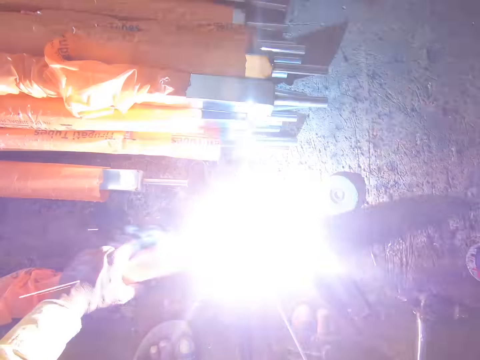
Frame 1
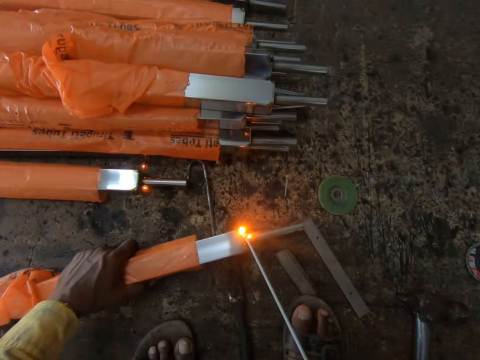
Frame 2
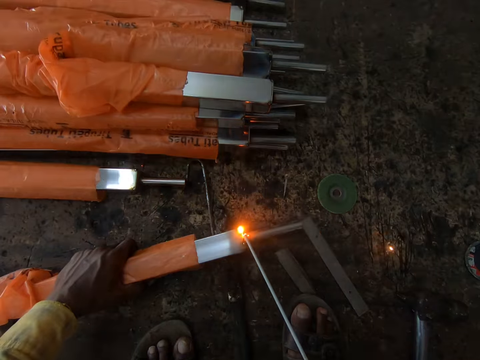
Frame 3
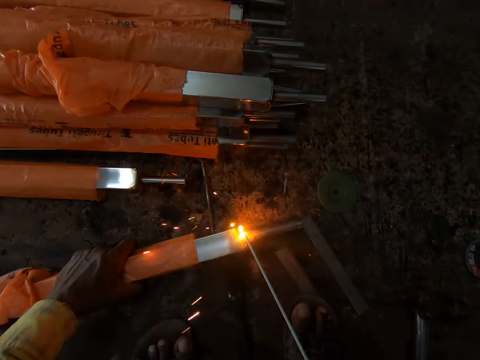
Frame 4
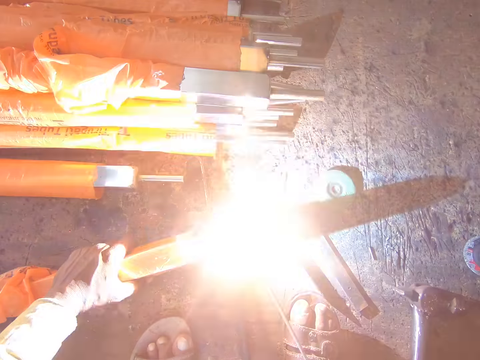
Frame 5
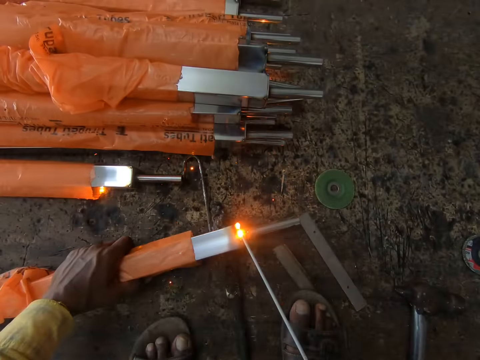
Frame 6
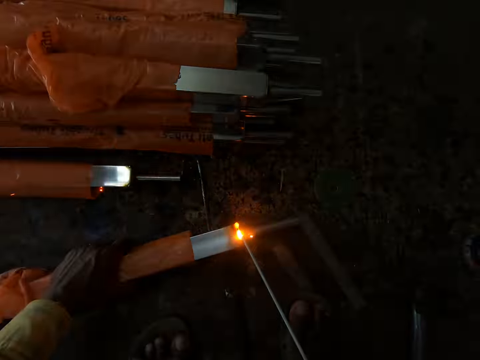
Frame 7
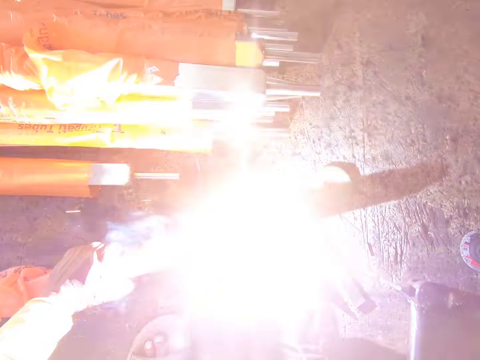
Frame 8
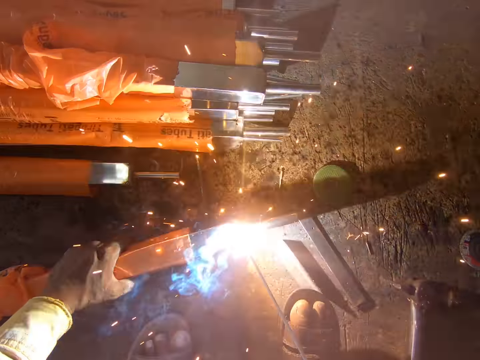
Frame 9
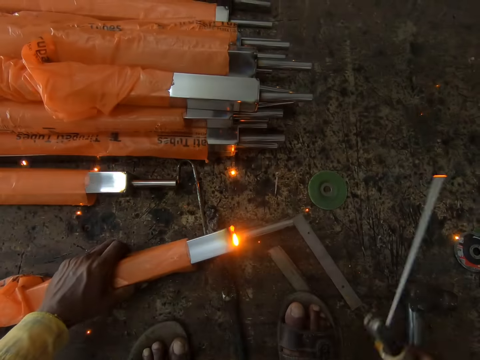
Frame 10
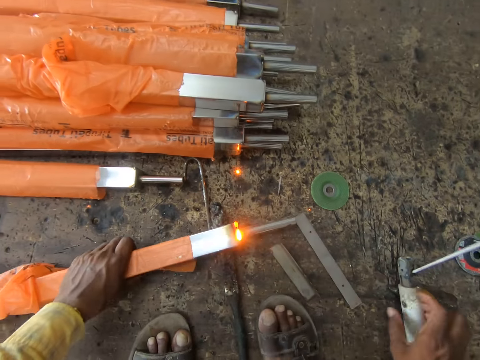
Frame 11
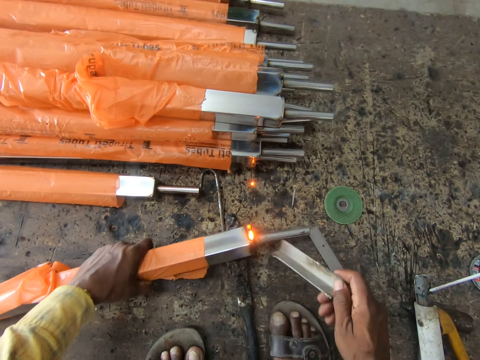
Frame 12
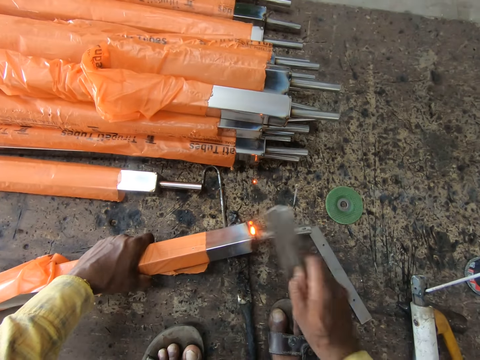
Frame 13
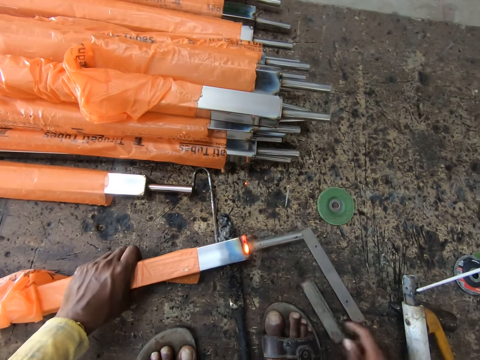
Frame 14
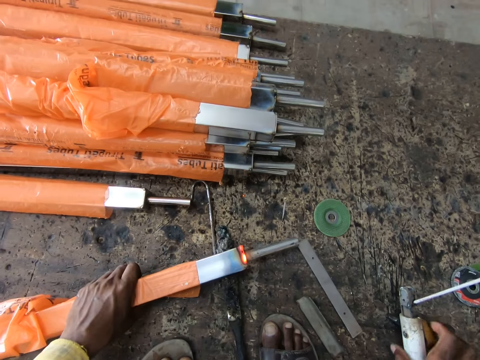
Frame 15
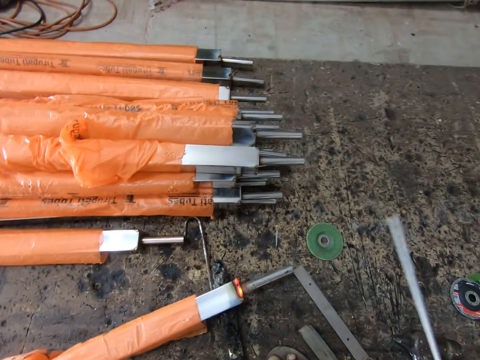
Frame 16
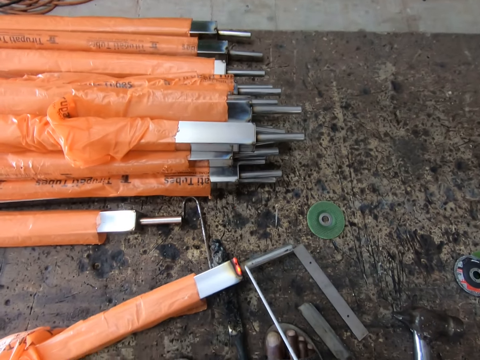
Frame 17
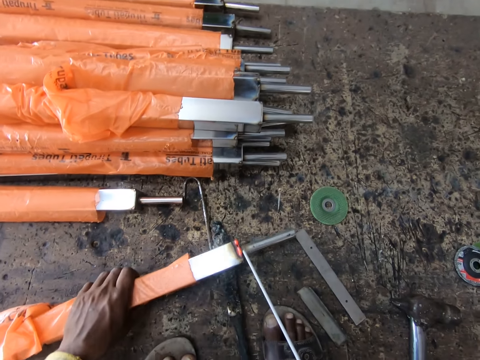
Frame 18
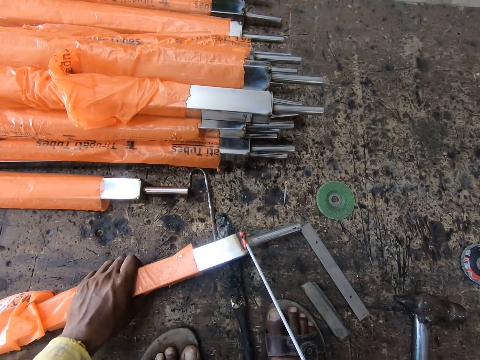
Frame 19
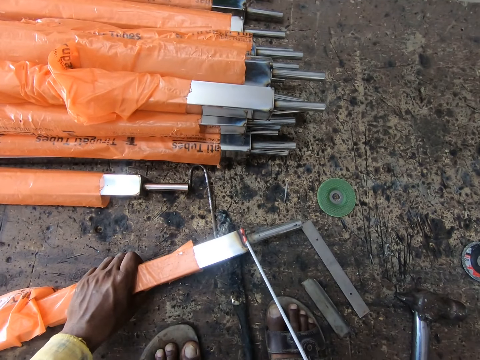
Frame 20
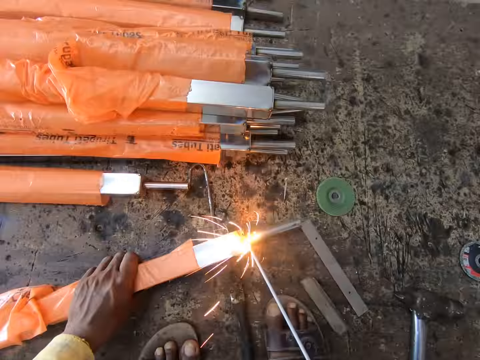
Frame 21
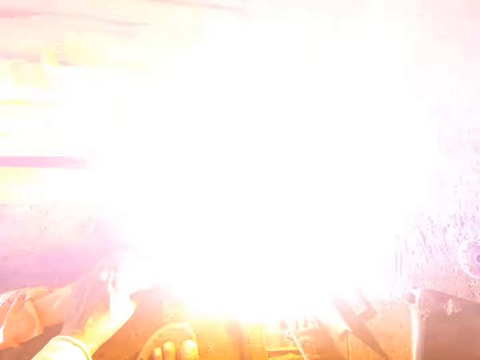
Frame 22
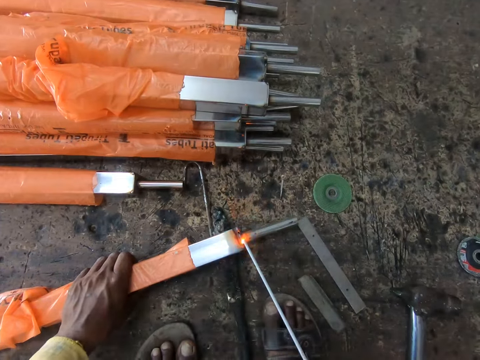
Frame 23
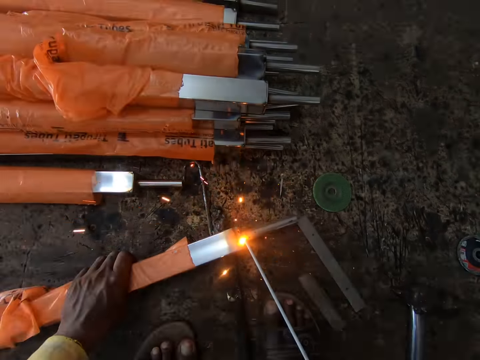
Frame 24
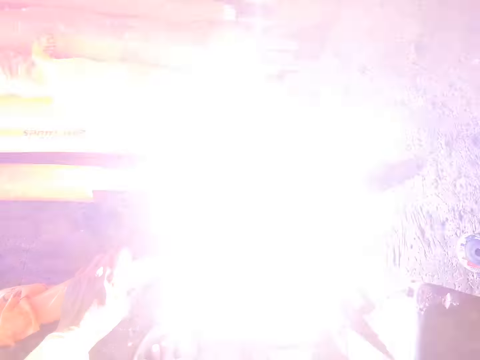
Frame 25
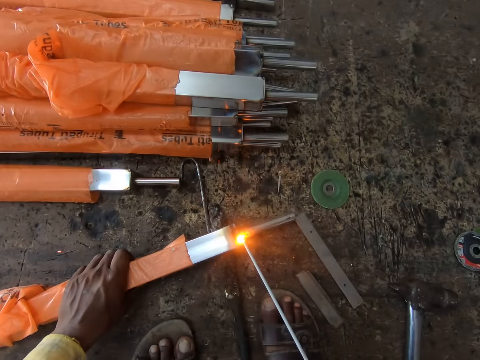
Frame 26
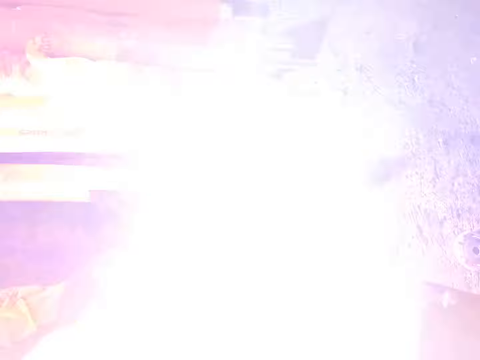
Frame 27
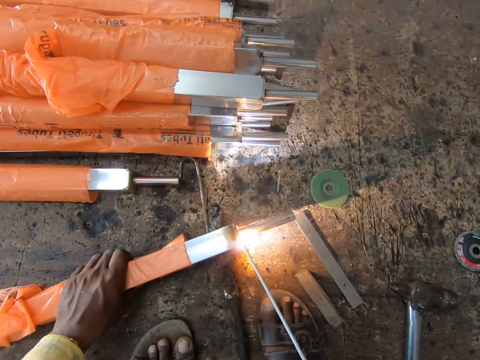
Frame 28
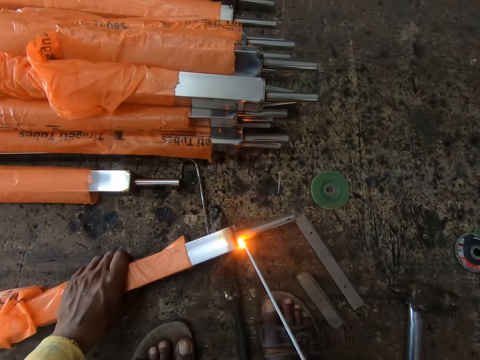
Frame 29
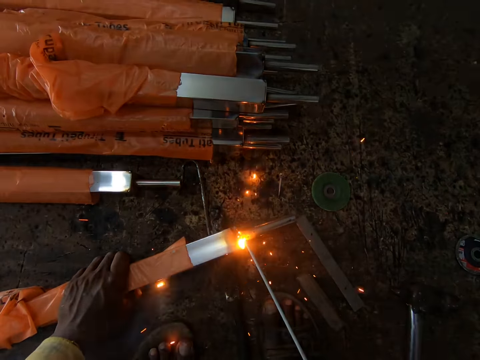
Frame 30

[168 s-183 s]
The camera wearer places the welding machine down. They pick up a metal bar. They hit a metal with the metal bar. They drop the metal bar. They pick up the welding machine. They hold the metal with the left hand. They weld the metal using the welding machine.

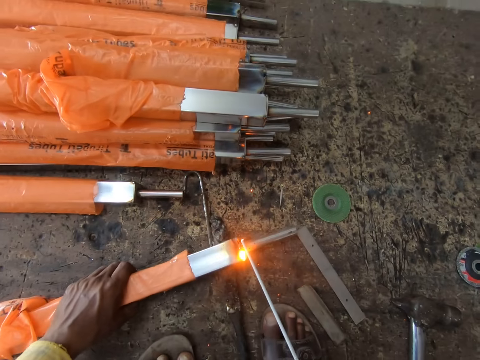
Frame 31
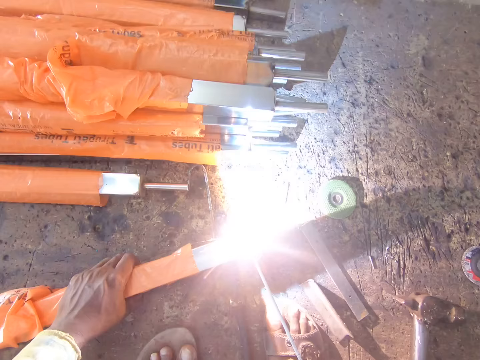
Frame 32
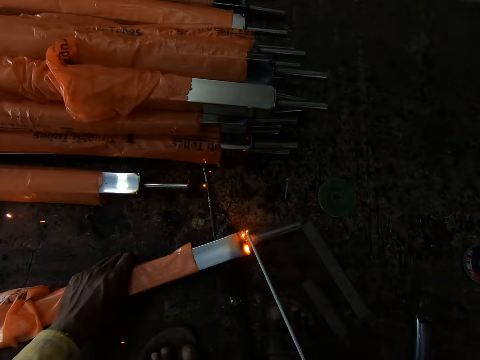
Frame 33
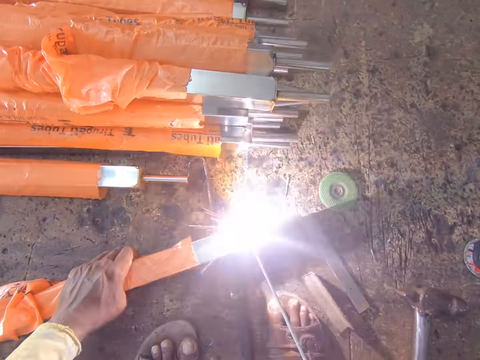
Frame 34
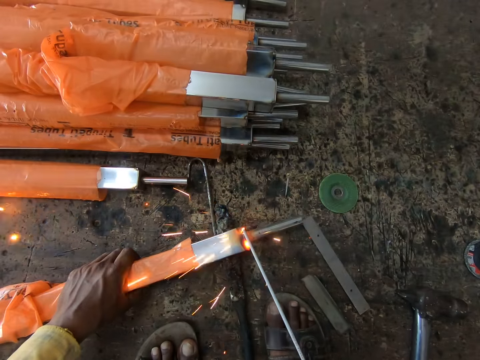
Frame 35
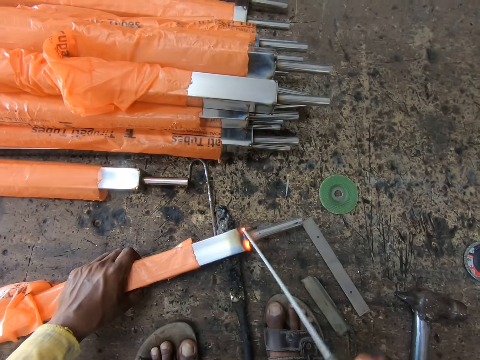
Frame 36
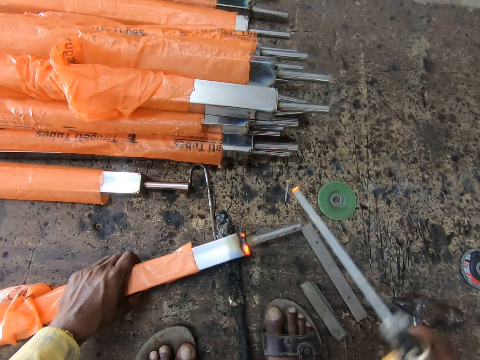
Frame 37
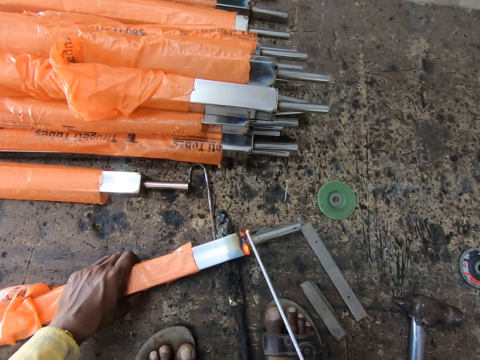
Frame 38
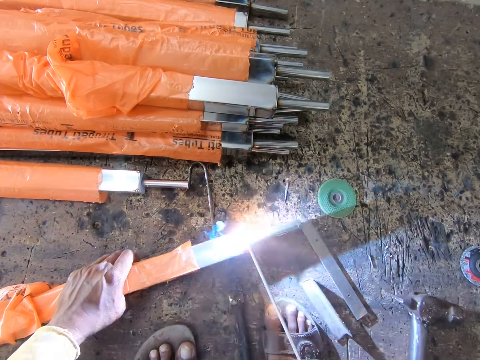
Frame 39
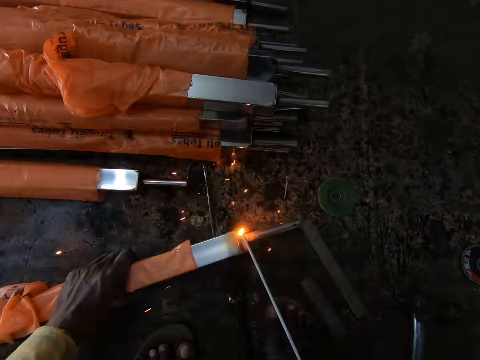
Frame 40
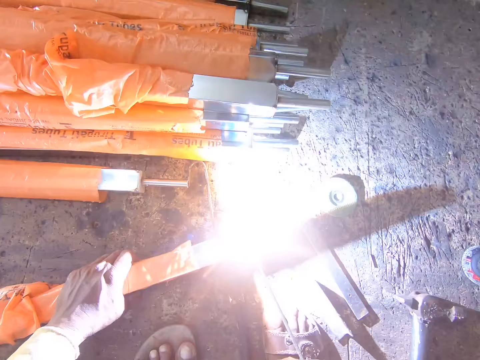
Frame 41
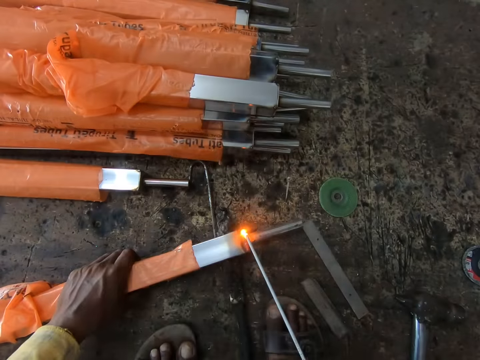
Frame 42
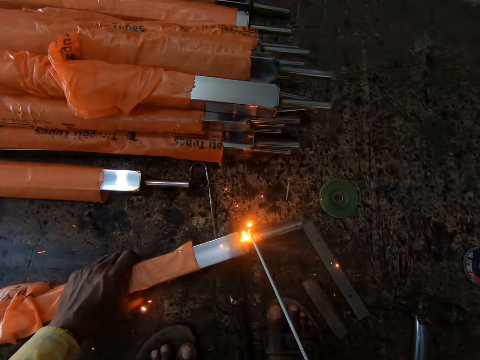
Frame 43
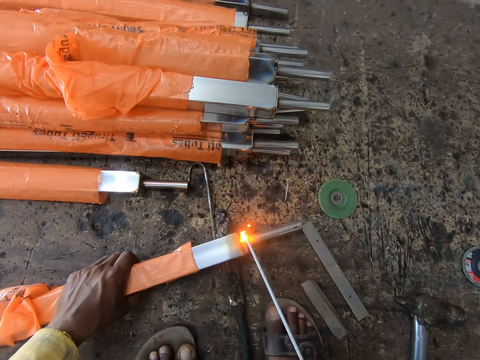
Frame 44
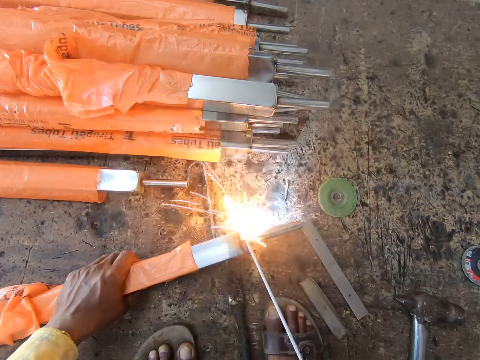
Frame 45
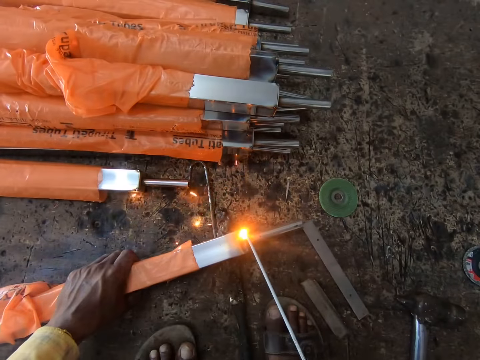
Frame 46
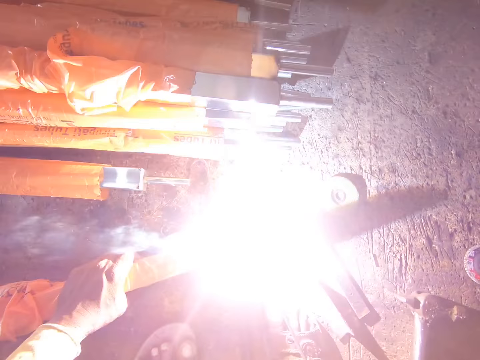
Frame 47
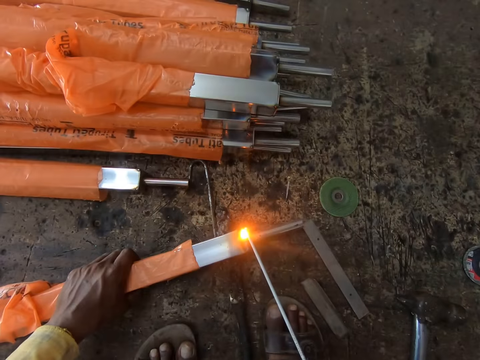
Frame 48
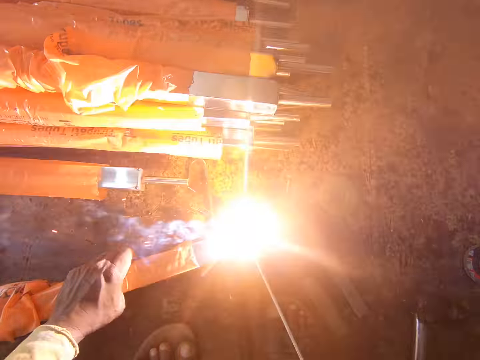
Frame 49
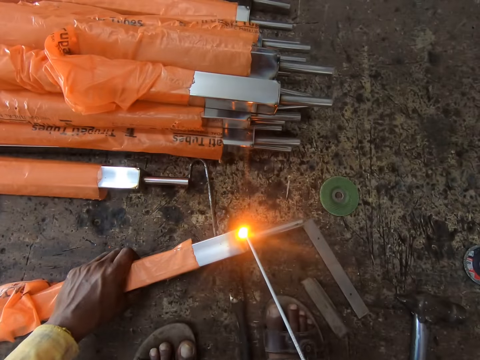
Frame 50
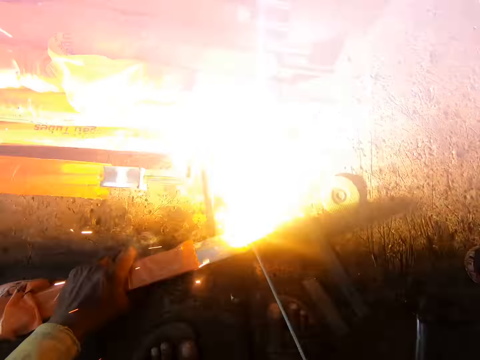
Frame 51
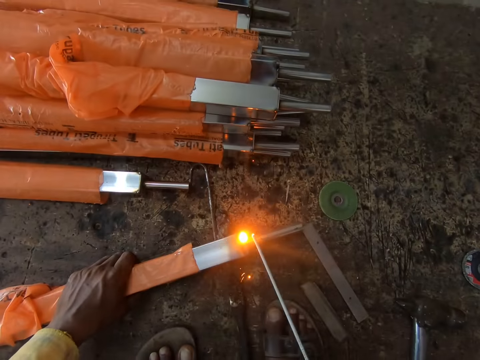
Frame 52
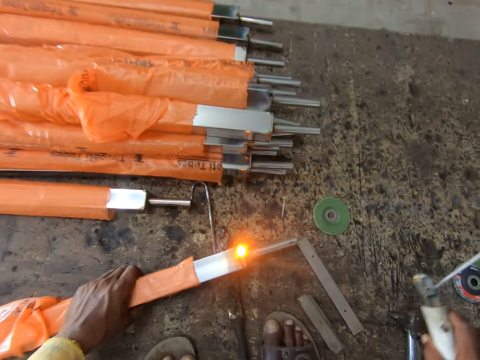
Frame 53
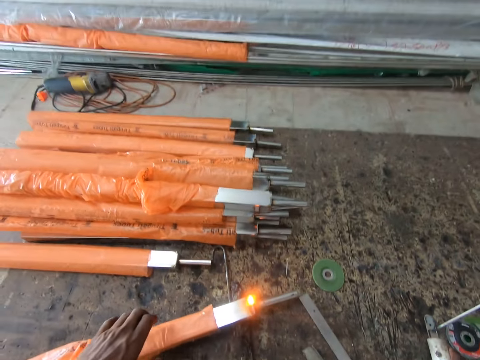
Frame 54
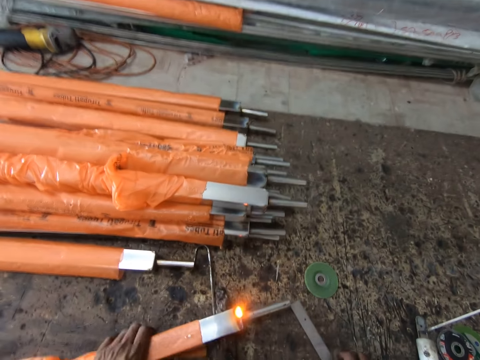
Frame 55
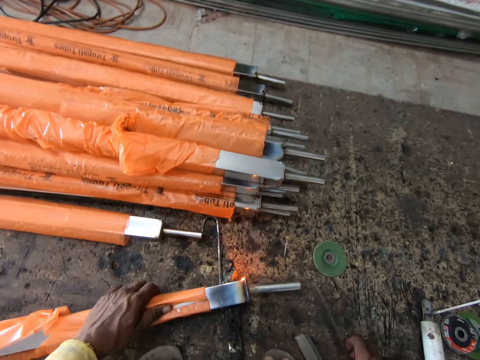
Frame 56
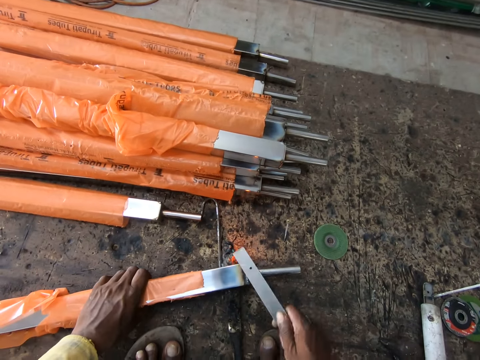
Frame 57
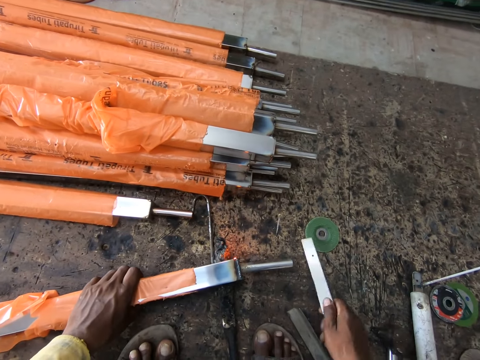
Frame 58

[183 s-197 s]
The camera wearer puts the welding machine down. They inspect the metal. They pick up a metal bar. They hit the metal with the metal bar. They put the metal down.
